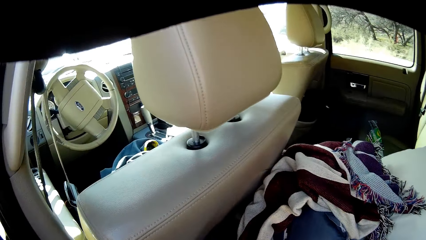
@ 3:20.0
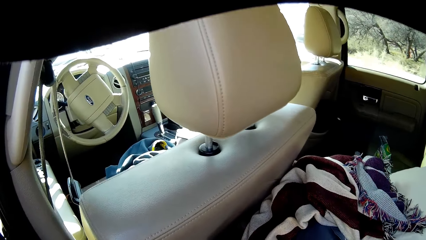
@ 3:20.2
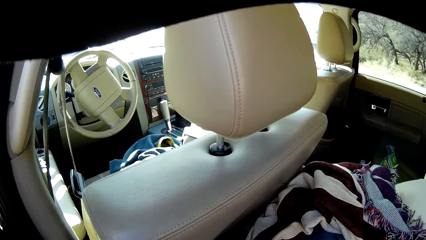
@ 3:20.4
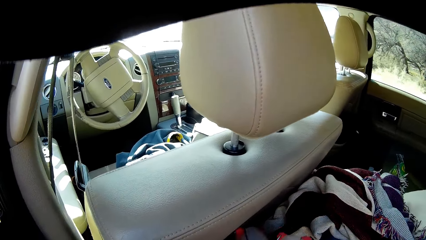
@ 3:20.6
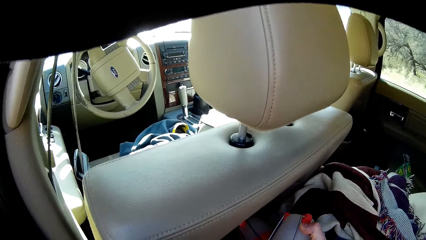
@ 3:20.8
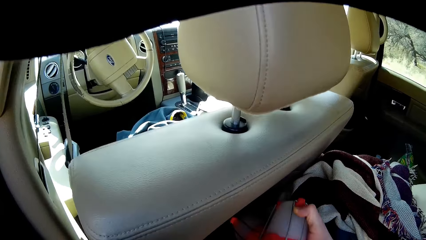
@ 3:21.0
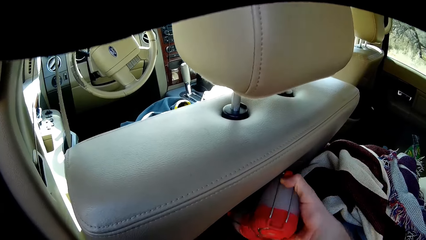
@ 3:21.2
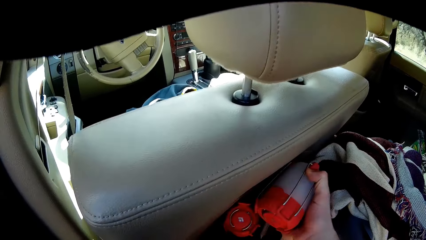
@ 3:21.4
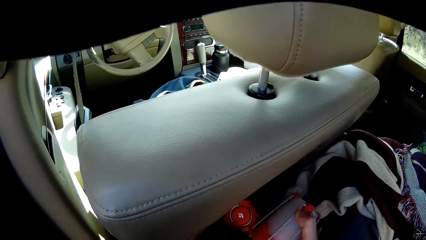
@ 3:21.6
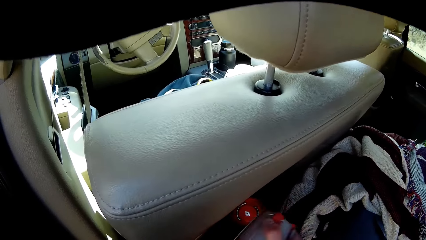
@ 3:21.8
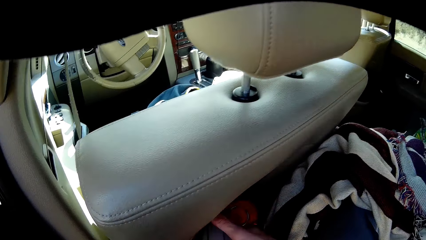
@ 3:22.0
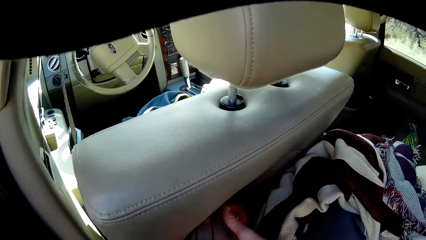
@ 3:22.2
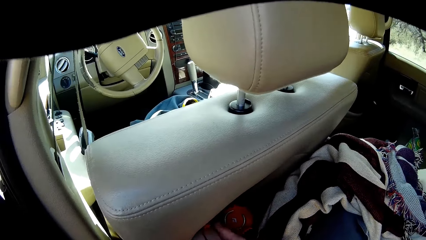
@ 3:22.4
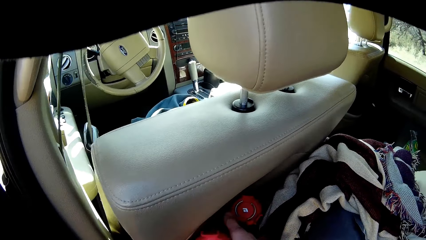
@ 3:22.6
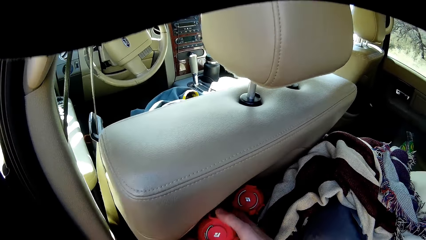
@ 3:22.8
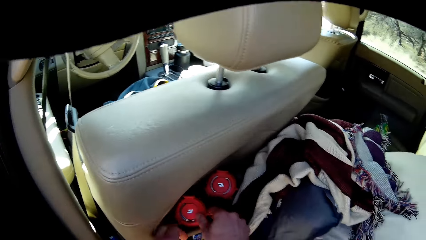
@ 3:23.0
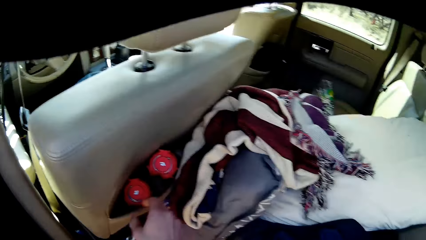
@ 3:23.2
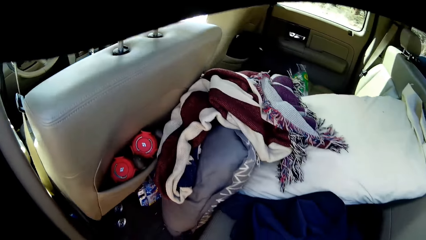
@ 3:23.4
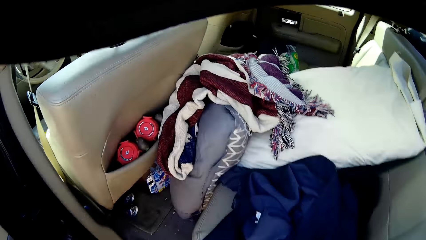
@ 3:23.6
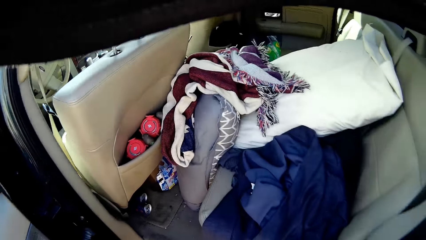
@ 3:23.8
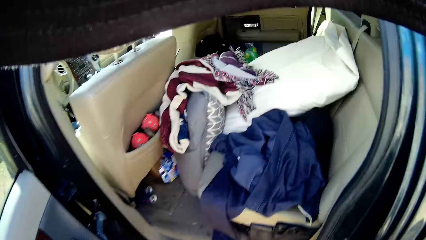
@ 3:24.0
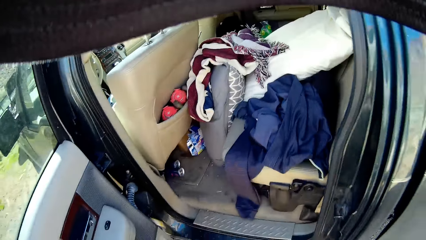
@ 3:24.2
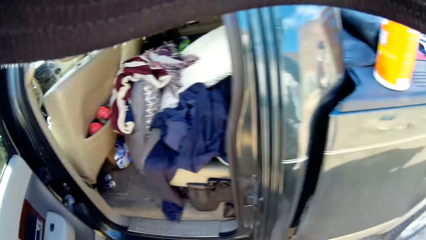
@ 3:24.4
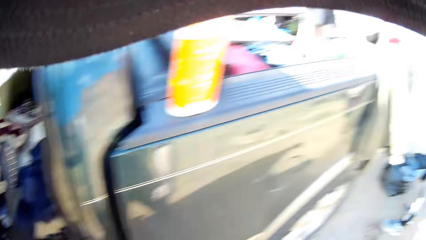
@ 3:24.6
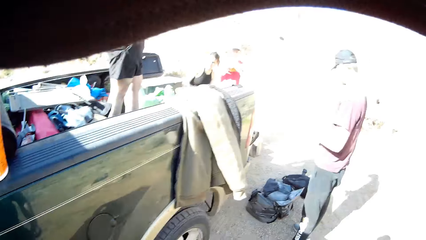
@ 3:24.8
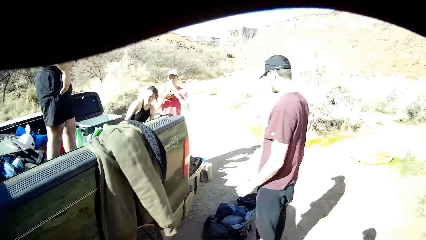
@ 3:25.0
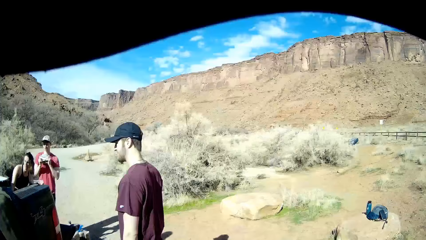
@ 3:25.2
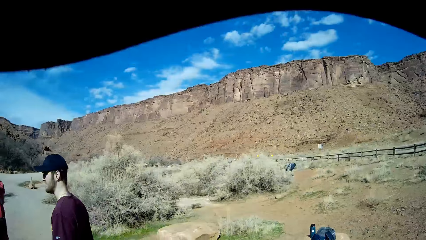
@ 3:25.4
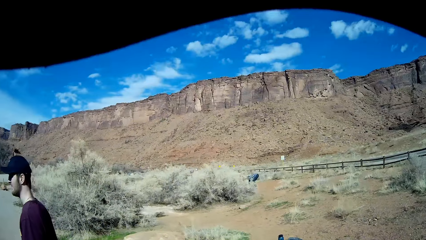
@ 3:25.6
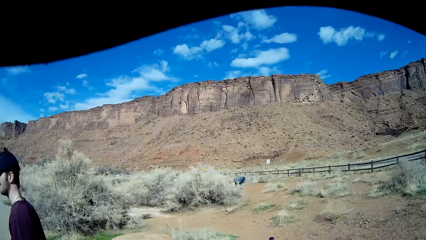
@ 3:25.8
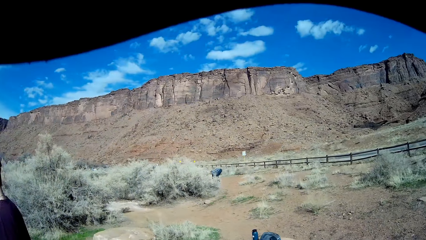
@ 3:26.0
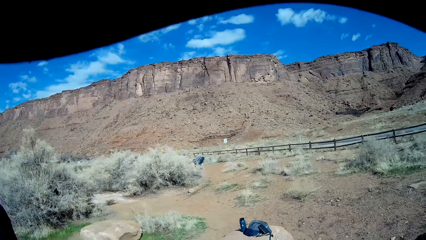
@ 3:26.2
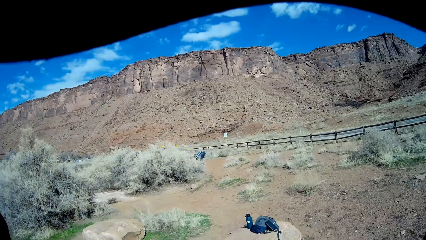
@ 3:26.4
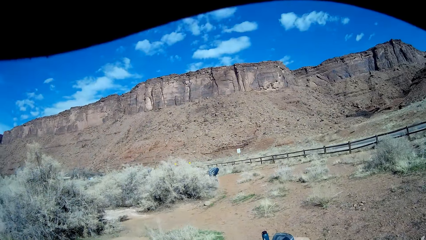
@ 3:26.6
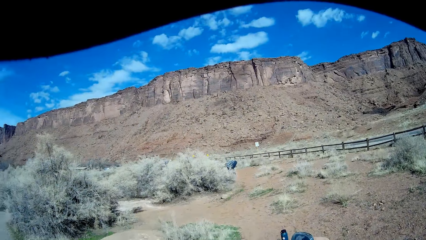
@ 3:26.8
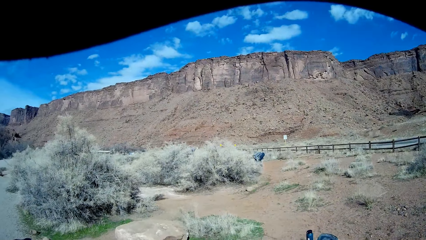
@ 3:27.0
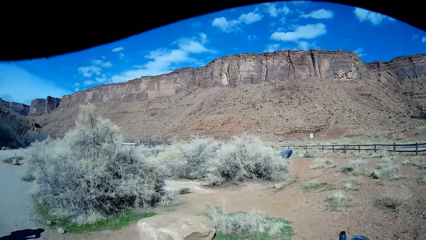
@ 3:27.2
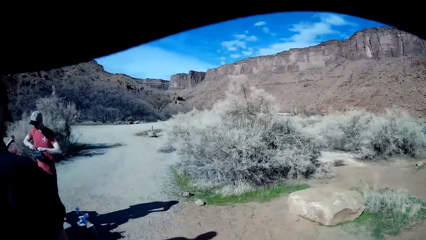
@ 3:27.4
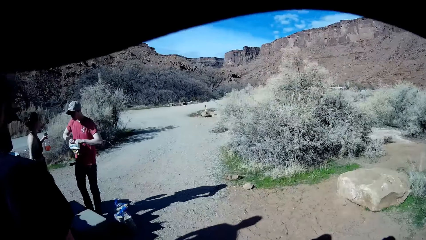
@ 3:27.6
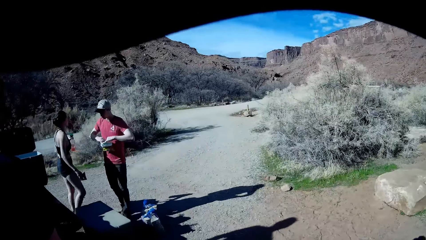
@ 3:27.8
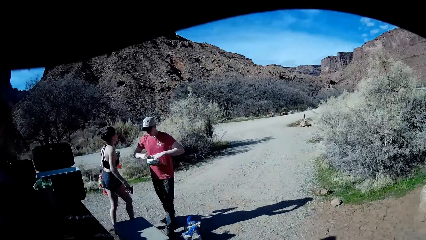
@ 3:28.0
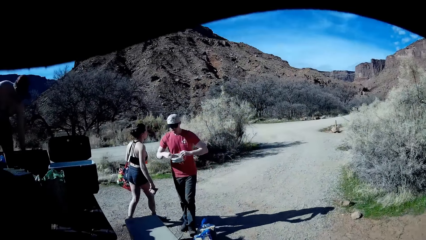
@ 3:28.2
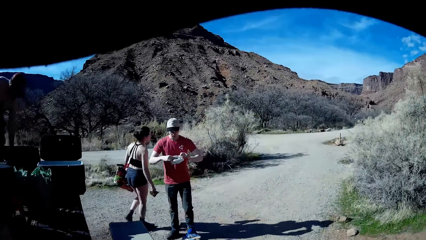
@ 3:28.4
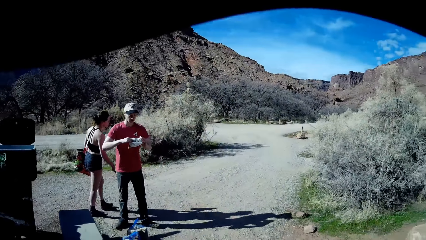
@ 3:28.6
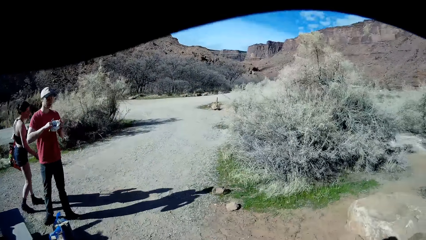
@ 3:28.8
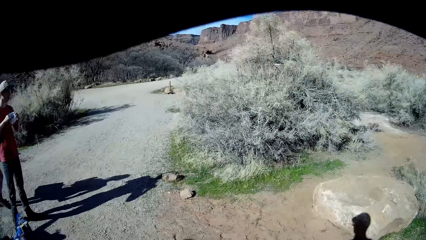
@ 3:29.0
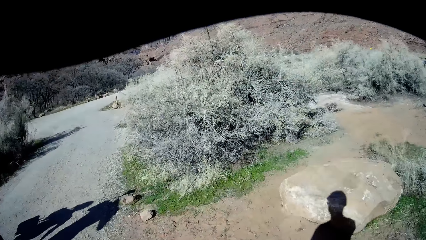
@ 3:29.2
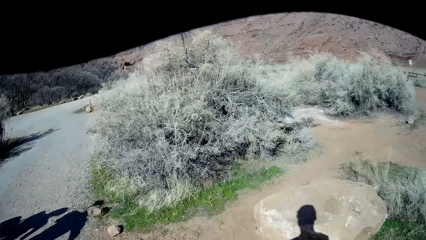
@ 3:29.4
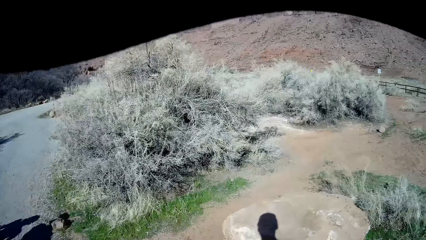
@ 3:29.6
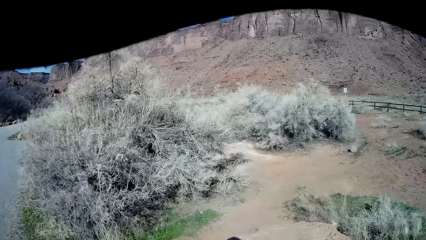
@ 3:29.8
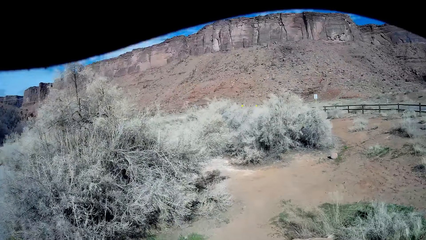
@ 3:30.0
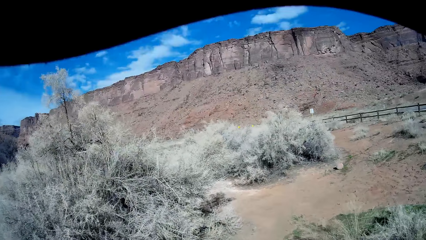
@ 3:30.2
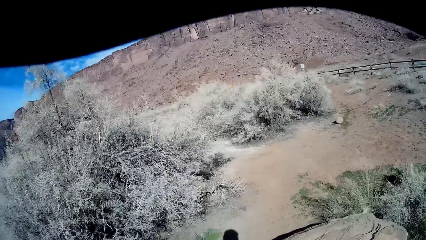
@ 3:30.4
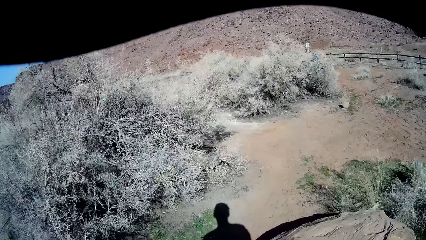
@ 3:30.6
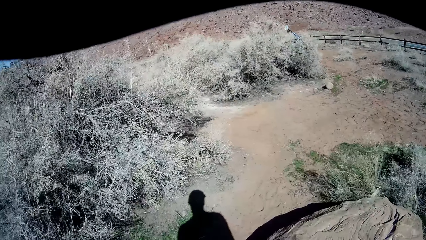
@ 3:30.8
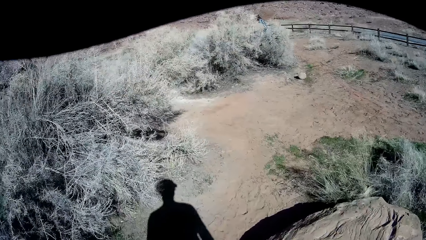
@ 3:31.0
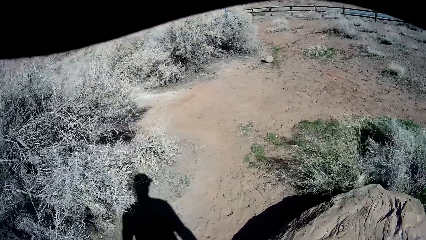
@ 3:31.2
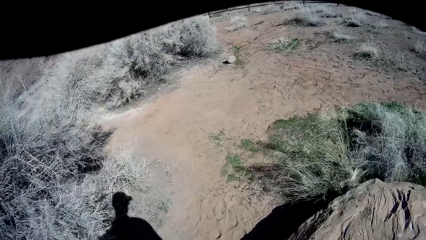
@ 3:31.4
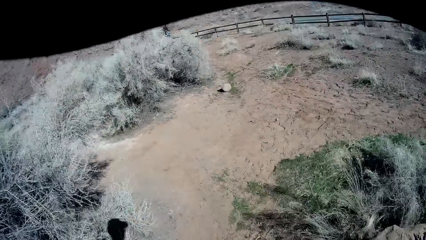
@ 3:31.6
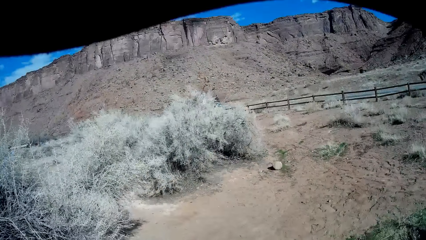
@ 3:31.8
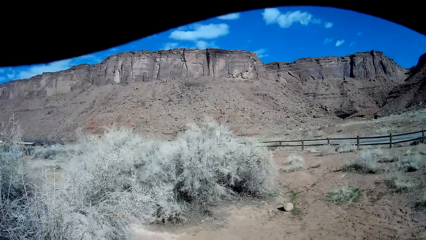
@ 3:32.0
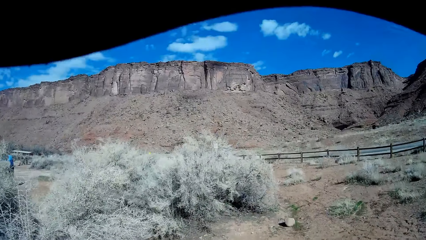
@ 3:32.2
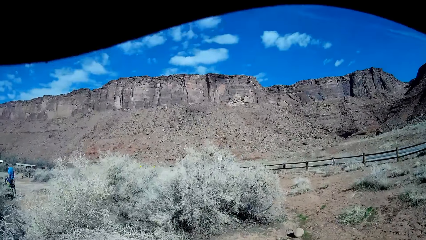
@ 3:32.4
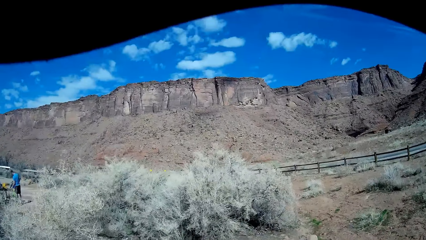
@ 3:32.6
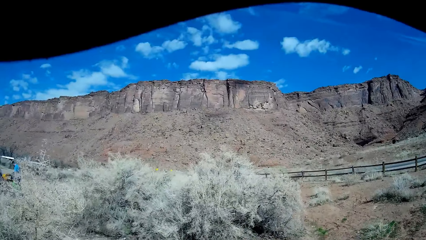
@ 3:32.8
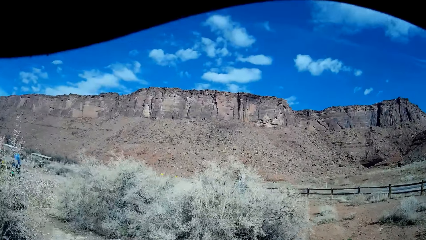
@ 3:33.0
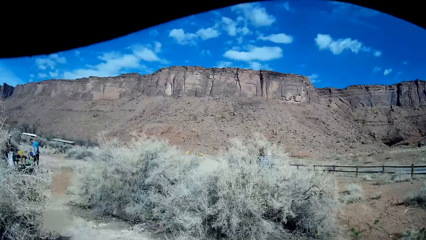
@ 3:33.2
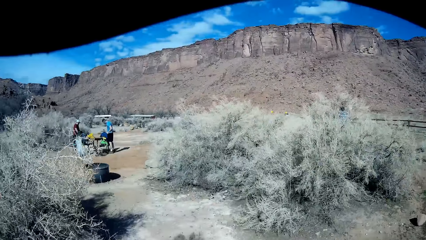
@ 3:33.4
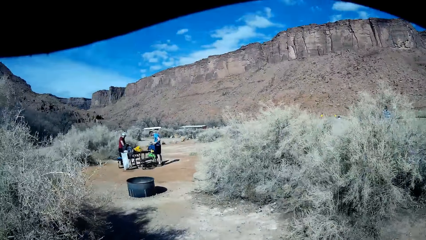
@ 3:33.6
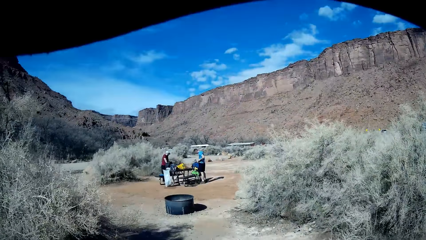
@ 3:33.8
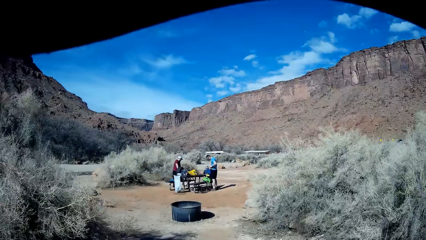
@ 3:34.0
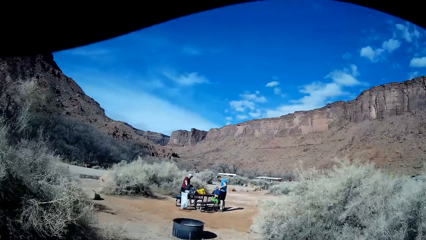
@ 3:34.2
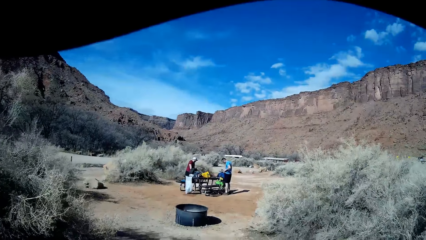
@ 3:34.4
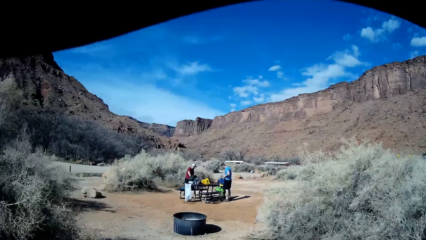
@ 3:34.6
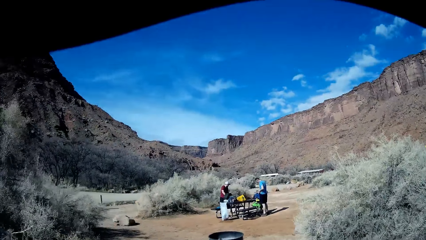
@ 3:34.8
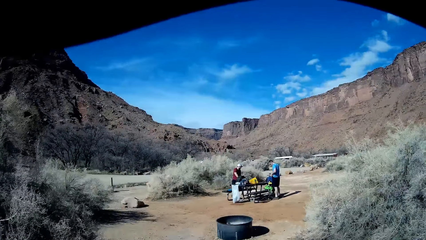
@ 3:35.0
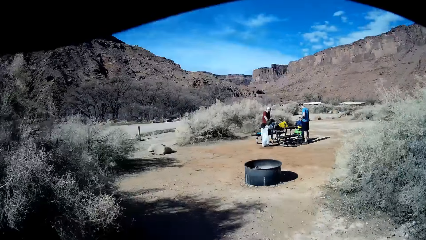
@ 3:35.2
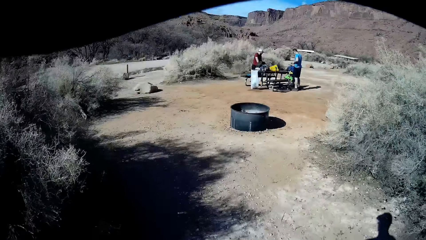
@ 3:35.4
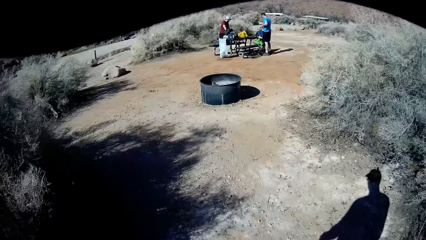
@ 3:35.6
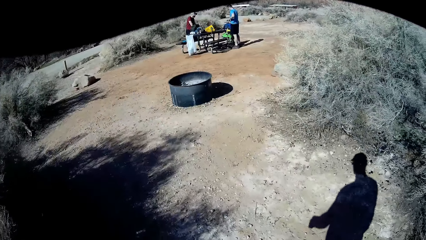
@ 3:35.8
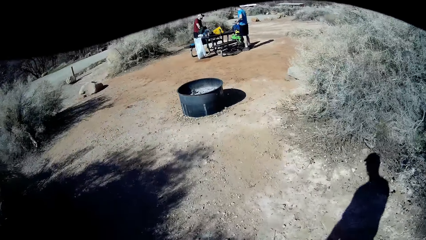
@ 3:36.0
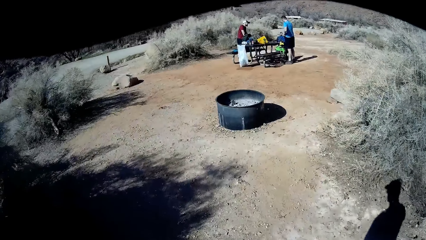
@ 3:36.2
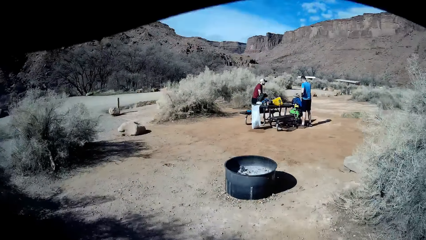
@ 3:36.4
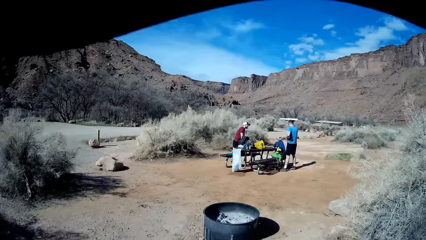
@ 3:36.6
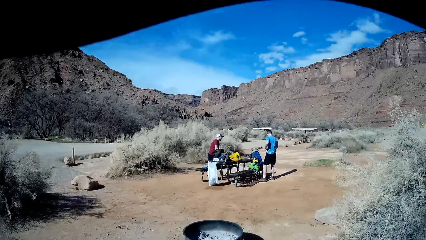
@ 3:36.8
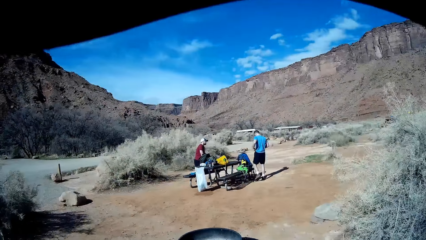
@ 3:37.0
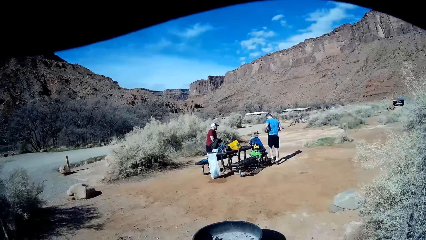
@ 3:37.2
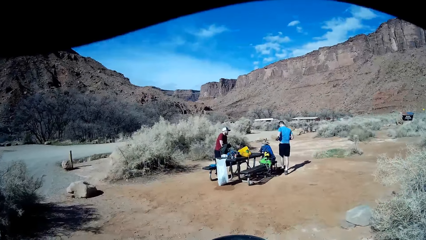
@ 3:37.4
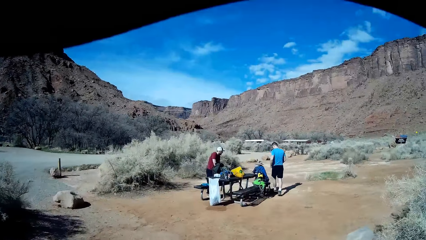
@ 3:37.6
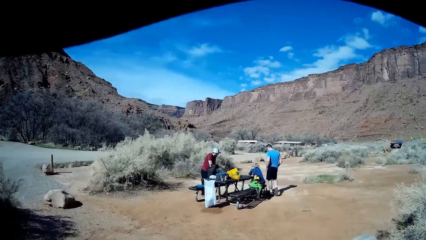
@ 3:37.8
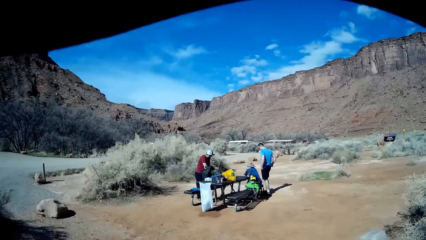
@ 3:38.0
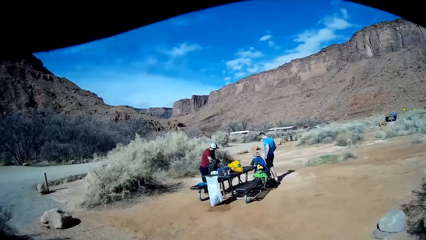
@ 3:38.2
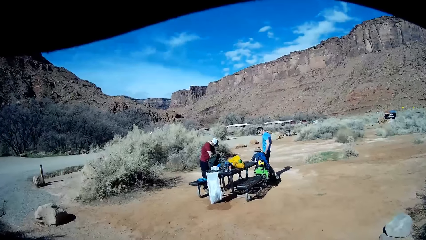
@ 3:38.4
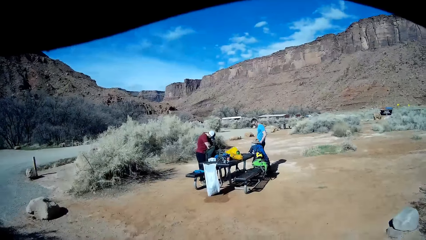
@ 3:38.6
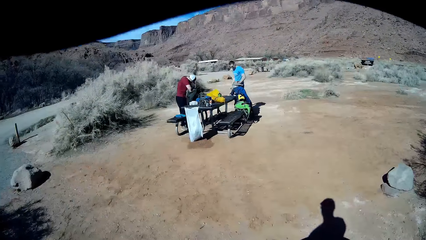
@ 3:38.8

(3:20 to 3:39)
The camera wearer puts two water bottles in a seat pouch. They move out of the car. They look around the mountain. A man holds a cap with both hands. A woman walks away from the black pickup truck. The camera wearer walks round the field. They walk back towards another man.
